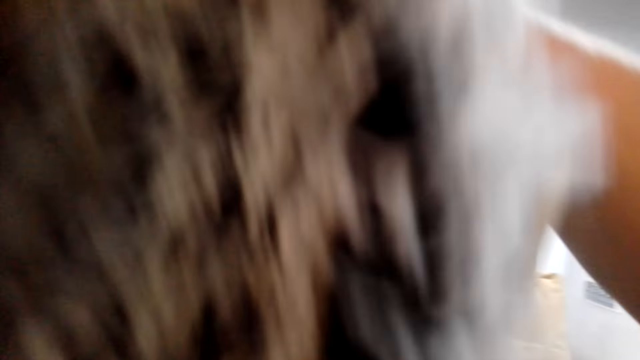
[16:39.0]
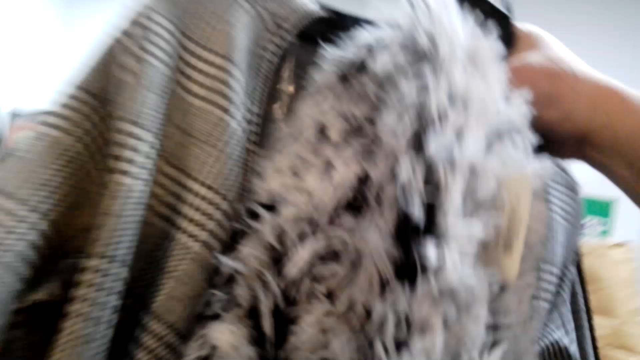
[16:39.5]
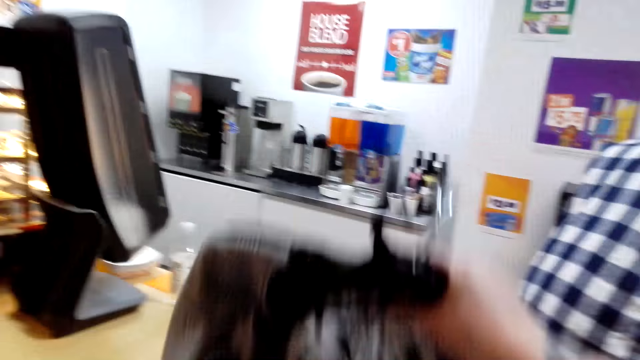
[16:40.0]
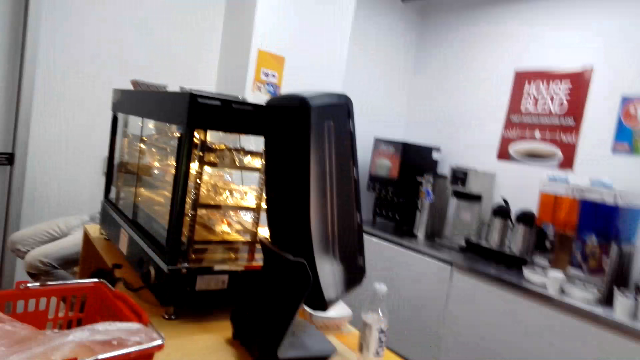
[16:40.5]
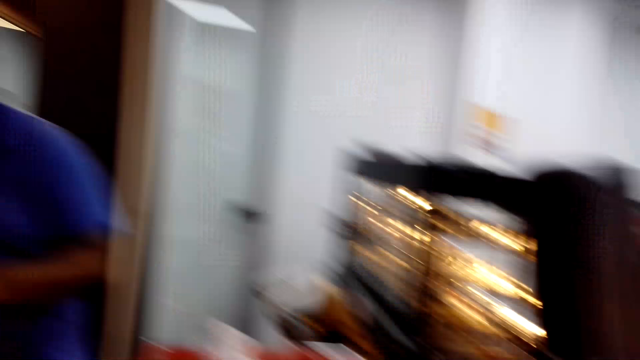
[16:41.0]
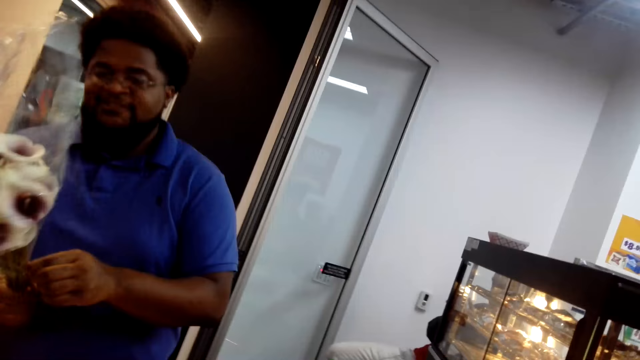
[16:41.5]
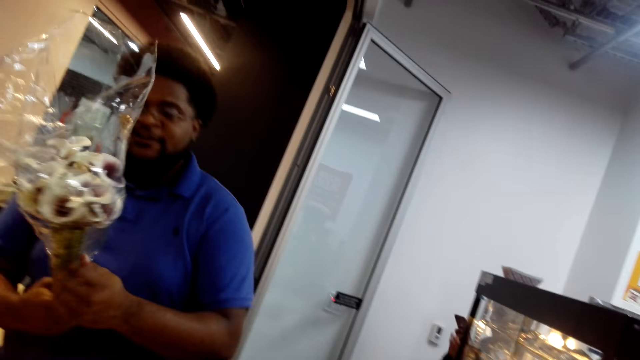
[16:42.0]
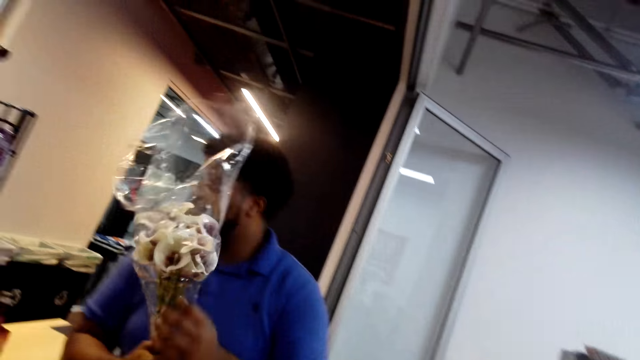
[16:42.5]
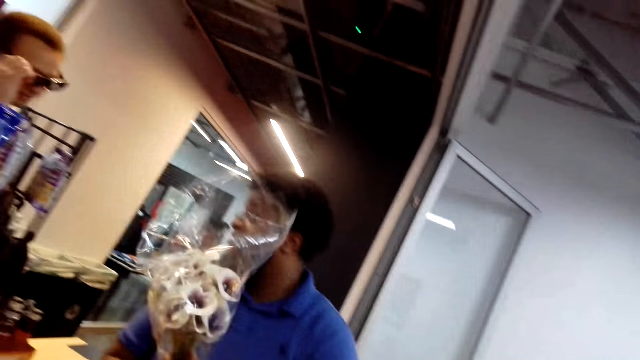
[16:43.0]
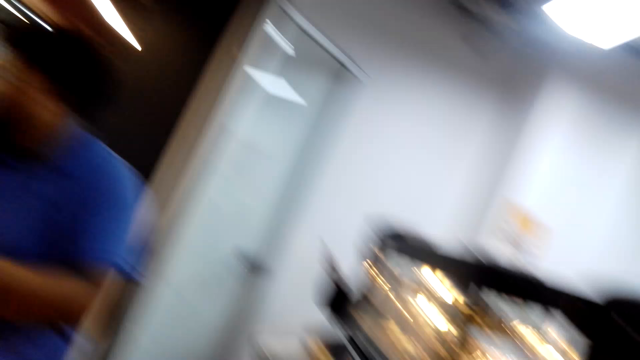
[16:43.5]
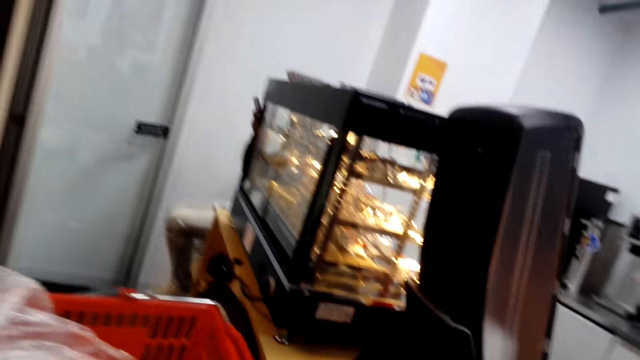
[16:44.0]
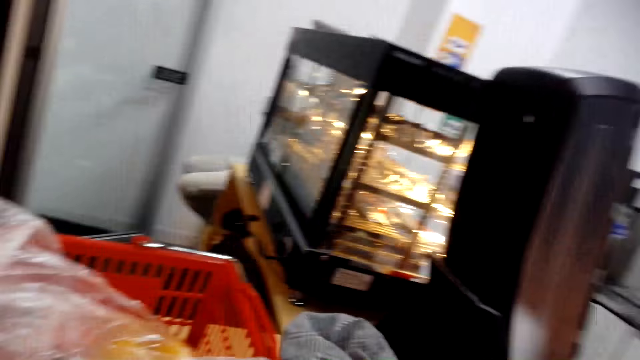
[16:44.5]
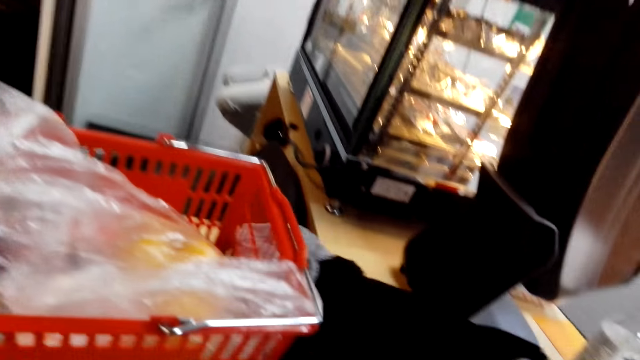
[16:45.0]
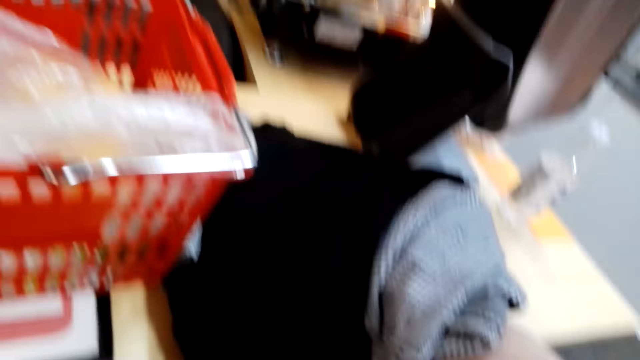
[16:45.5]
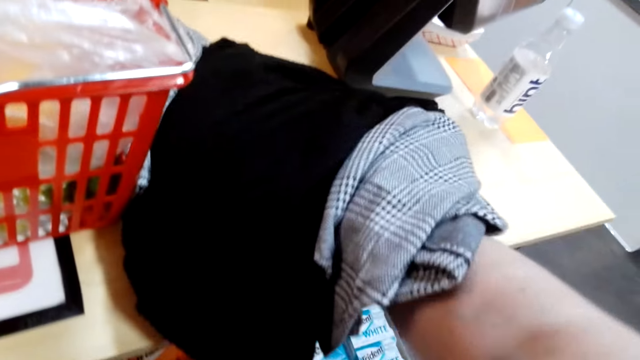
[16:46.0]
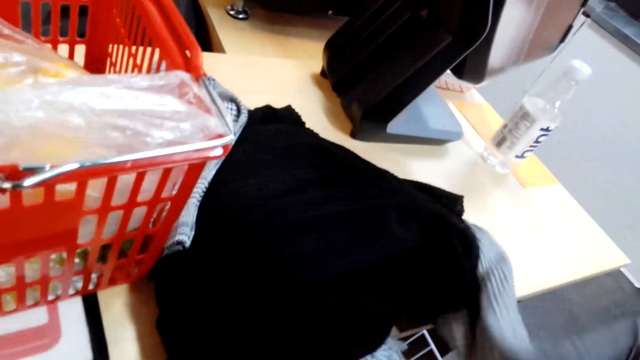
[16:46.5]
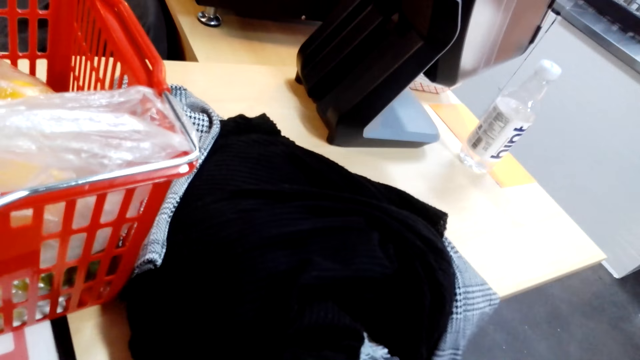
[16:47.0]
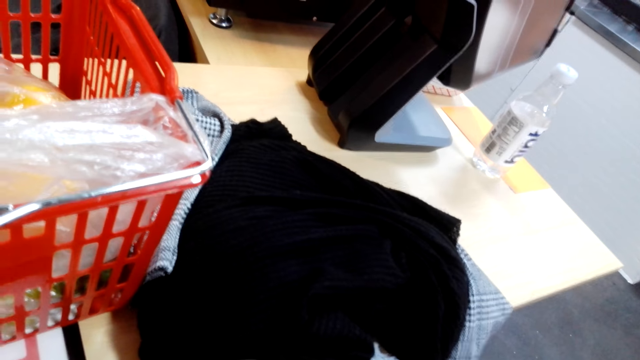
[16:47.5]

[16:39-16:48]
The camera wearer drops the clothes. A man picks up the flower. The camera wearer drops the clothes.

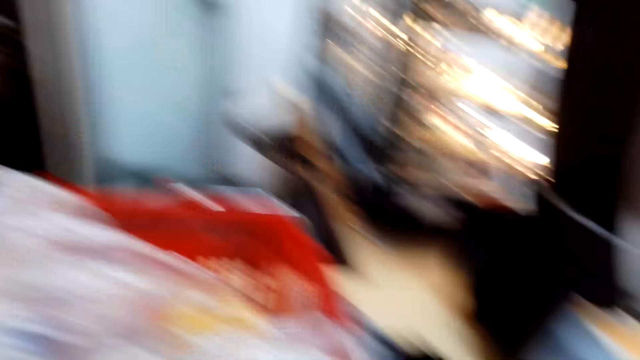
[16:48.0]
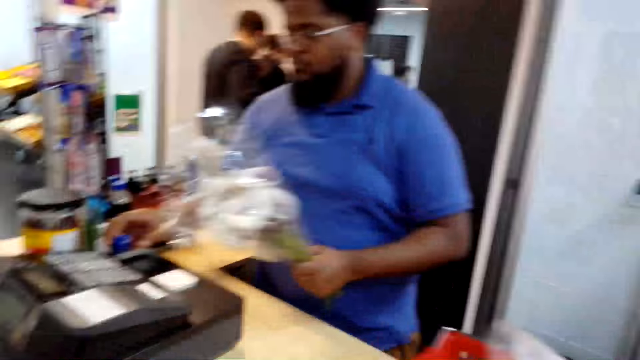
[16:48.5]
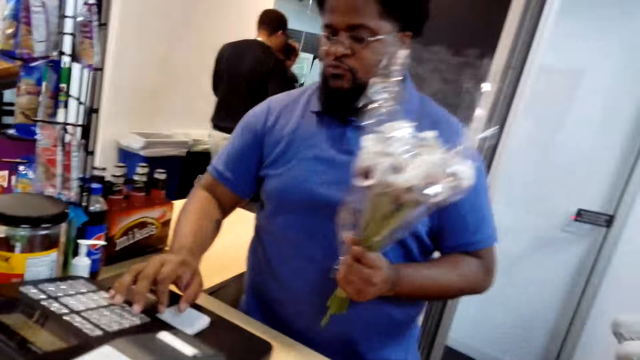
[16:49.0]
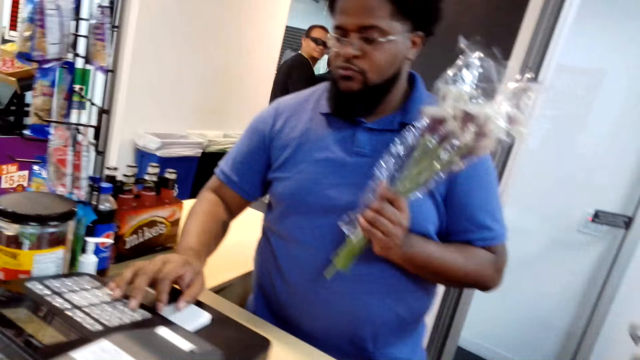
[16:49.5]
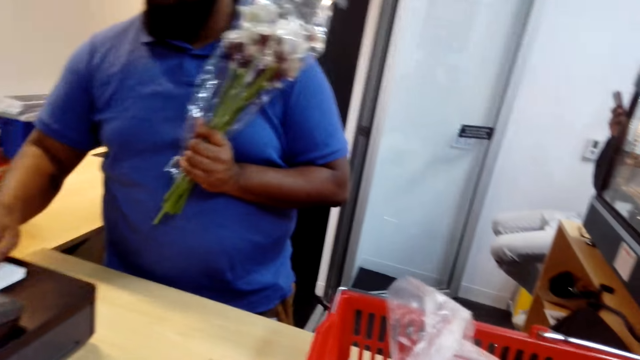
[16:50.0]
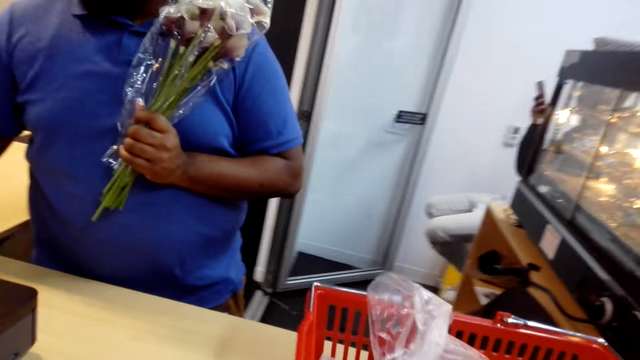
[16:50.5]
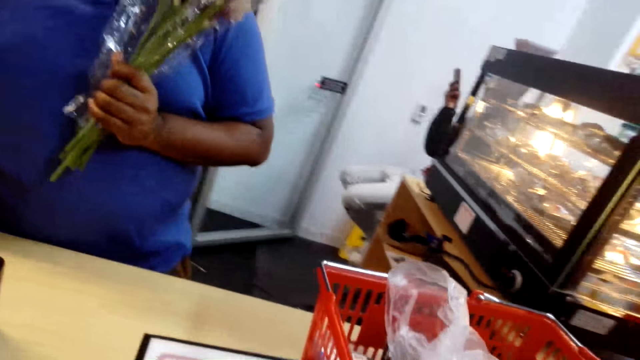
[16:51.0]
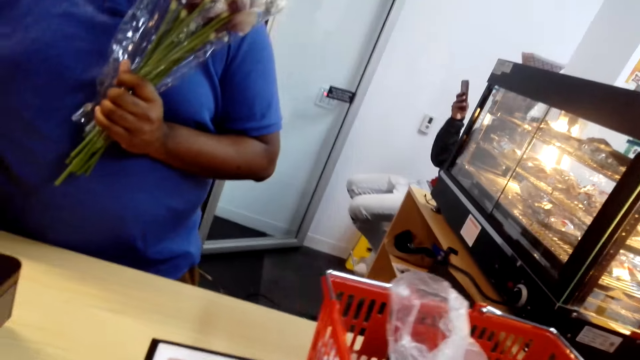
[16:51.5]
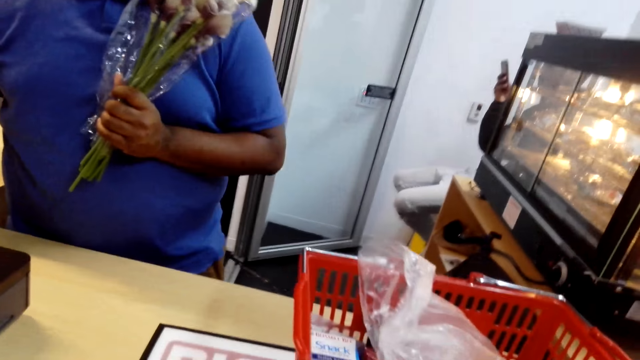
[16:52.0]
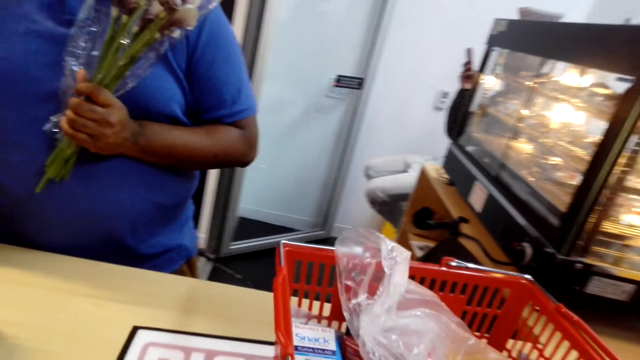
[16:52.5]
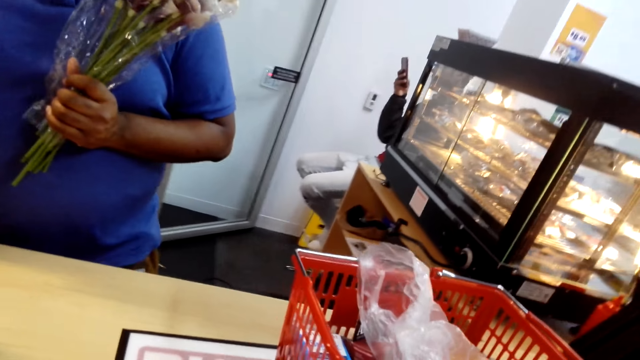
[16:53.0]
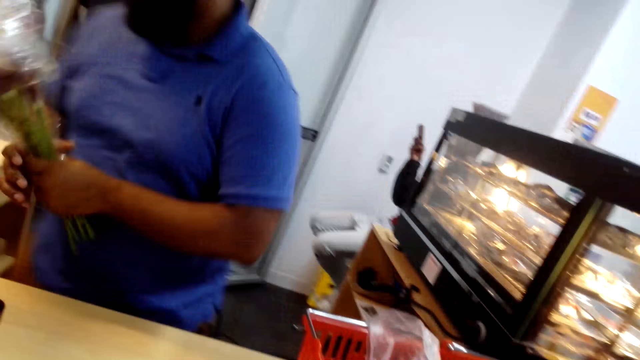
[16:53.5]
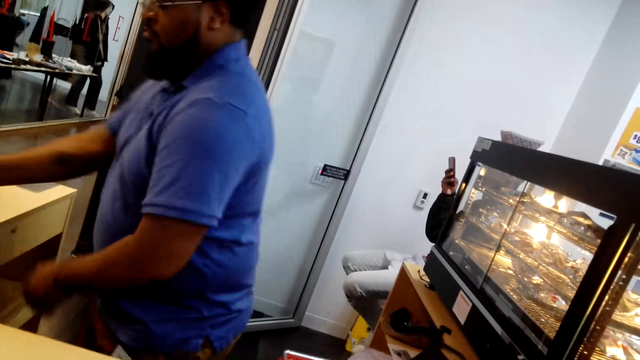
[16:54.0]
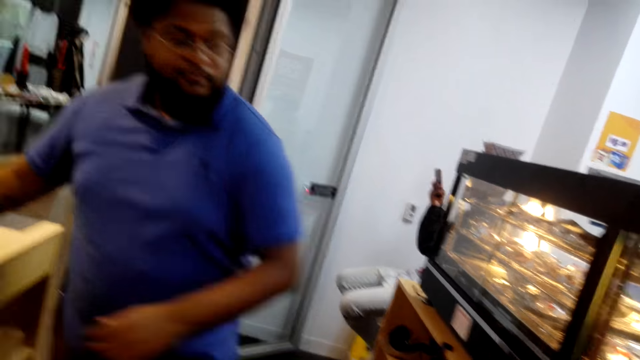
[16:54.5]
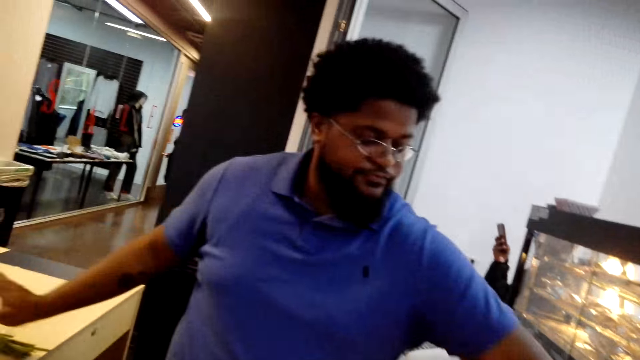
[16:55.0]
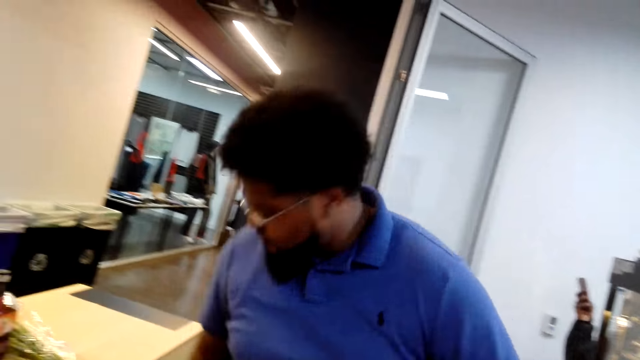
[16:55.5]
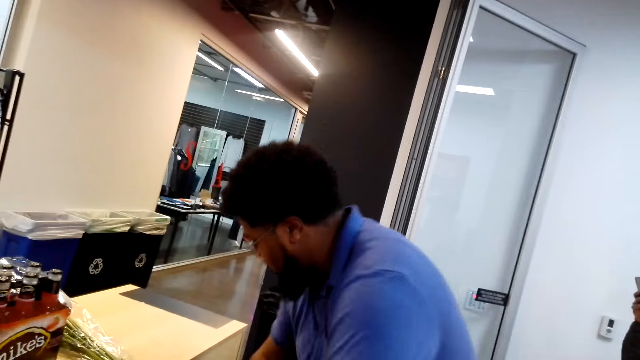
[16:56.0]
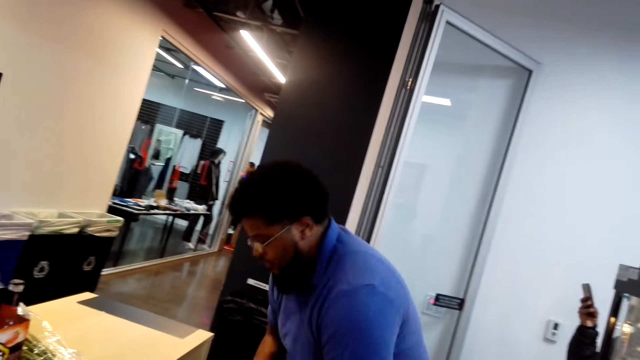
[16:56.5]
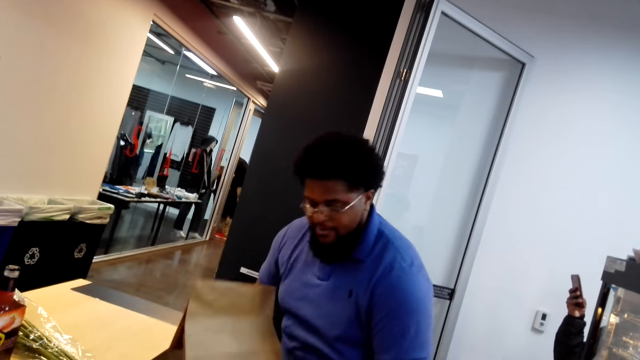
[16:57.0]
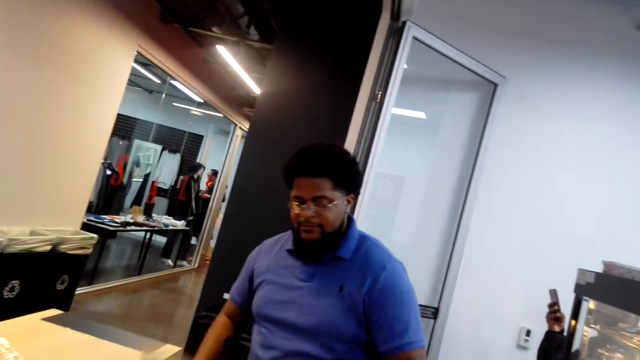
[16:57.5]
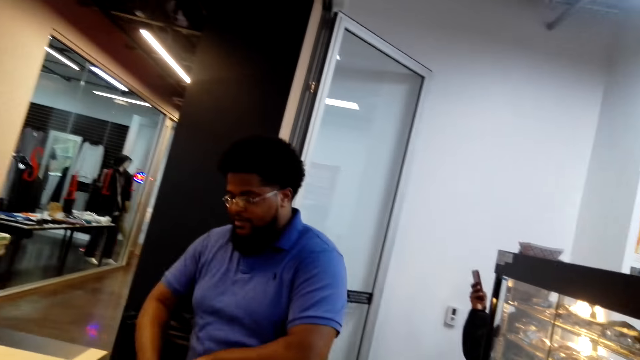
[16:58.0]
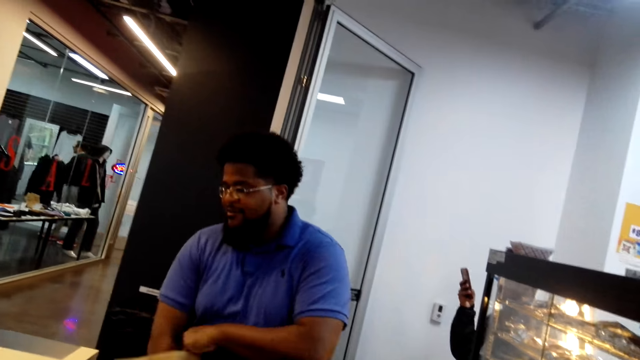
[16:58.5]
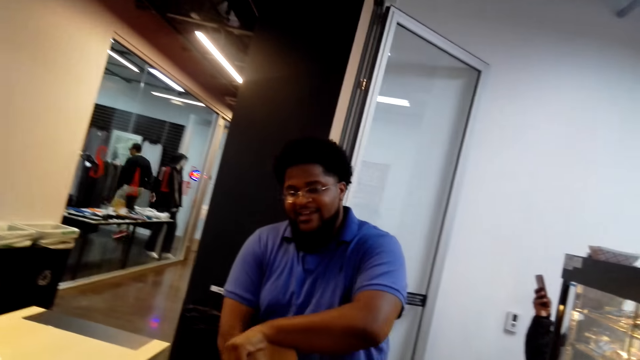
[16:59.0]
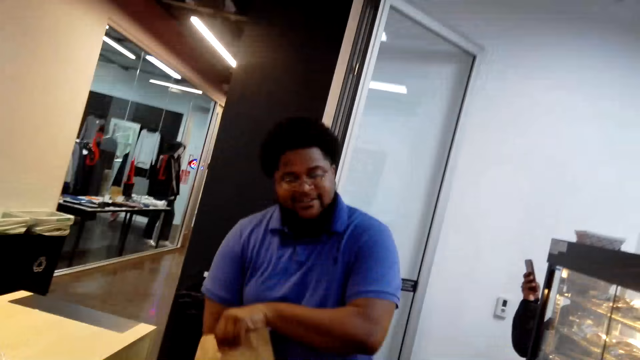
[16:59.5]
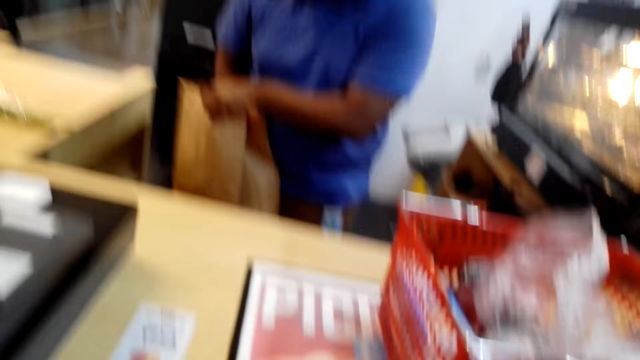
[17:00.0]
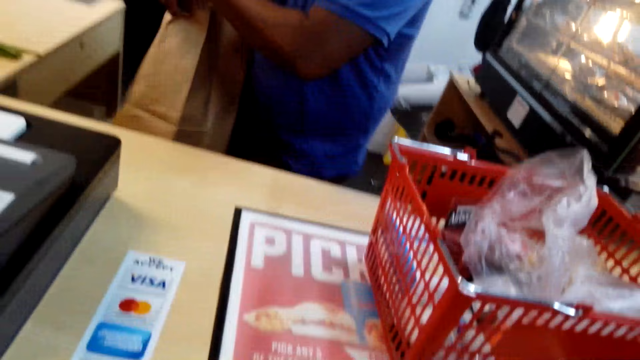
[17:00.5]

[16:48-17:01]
A man calculates the bill. The man drops the flower, picks up the packaging paper and stretches the packaging paper.
